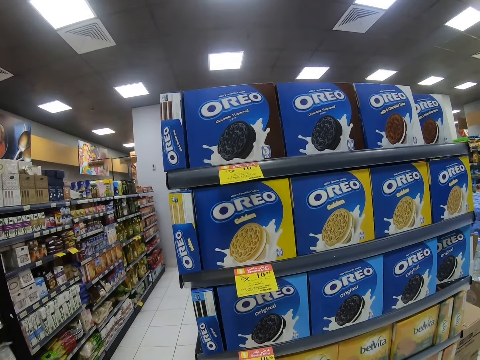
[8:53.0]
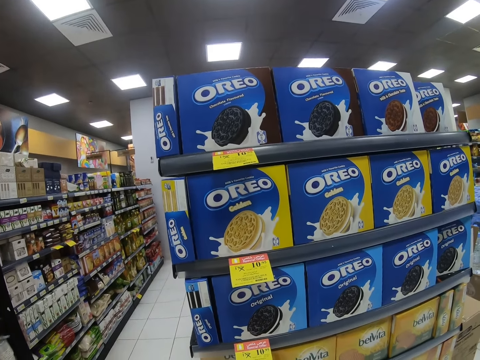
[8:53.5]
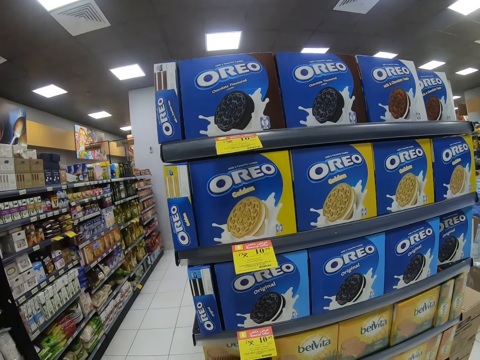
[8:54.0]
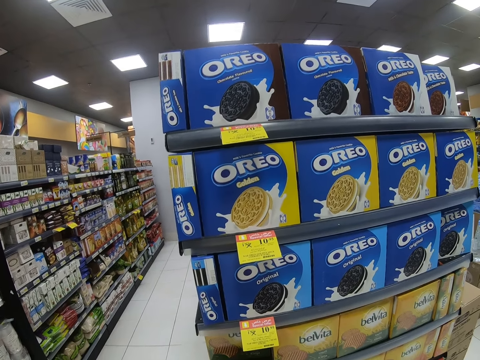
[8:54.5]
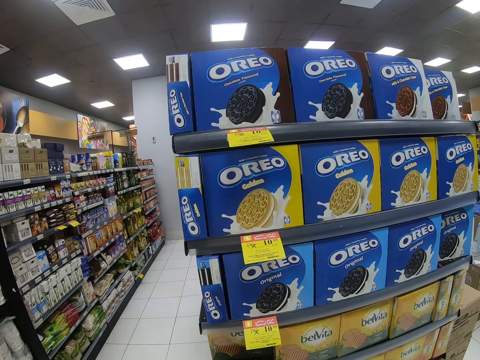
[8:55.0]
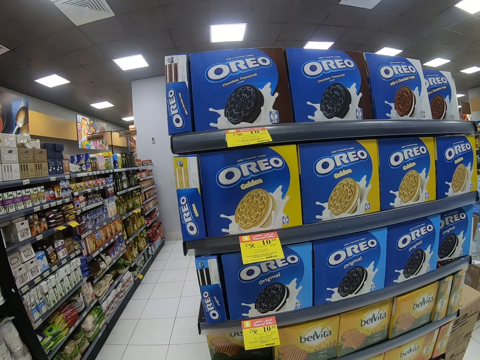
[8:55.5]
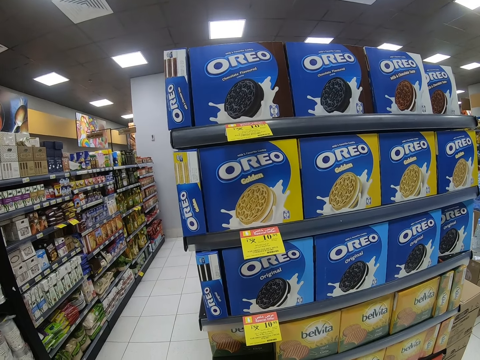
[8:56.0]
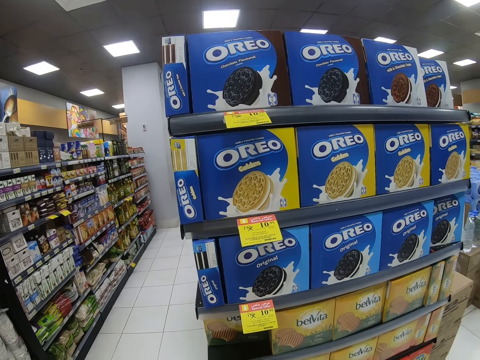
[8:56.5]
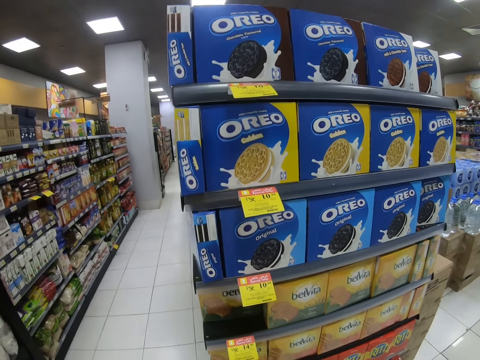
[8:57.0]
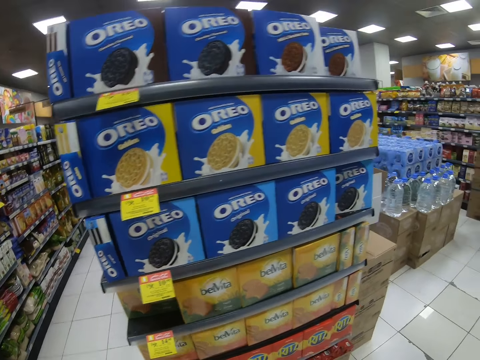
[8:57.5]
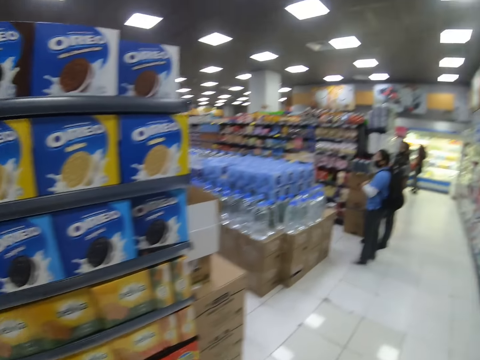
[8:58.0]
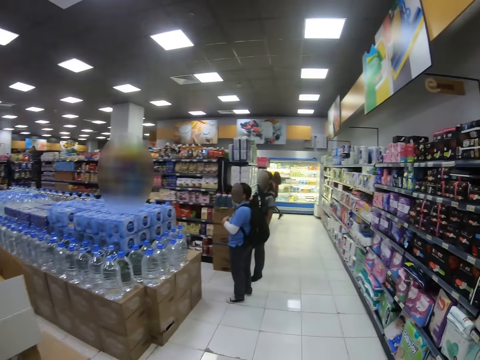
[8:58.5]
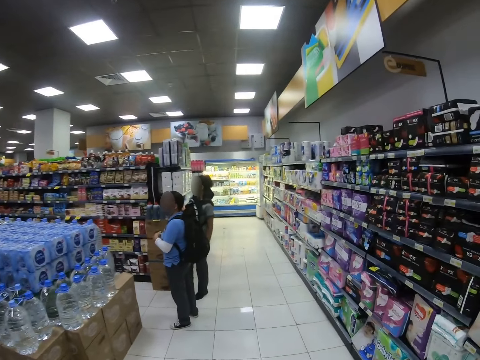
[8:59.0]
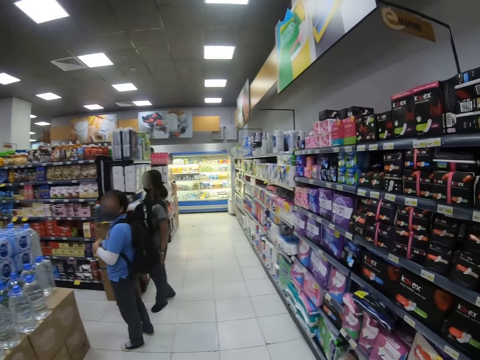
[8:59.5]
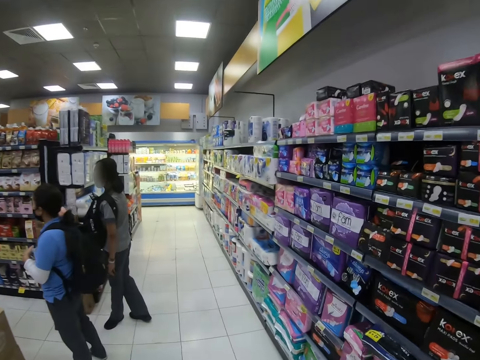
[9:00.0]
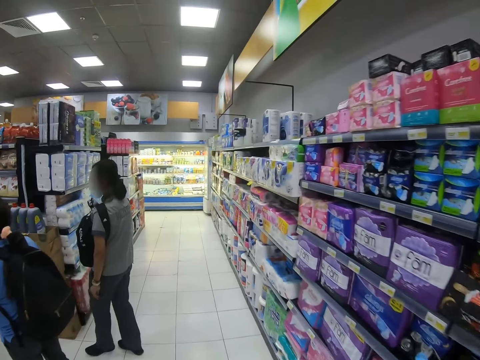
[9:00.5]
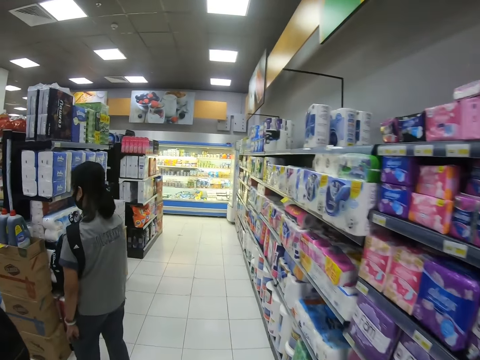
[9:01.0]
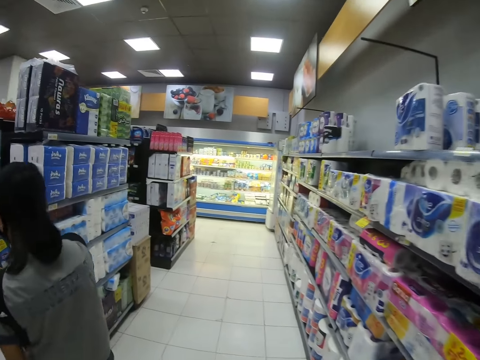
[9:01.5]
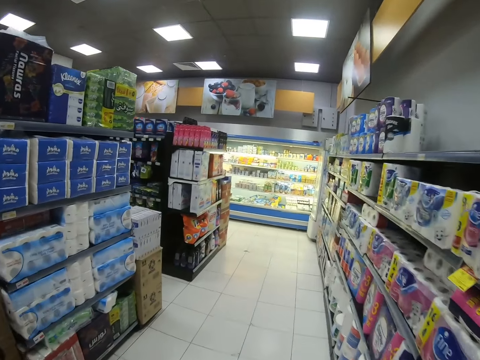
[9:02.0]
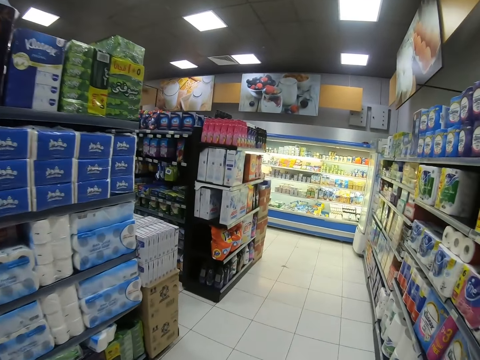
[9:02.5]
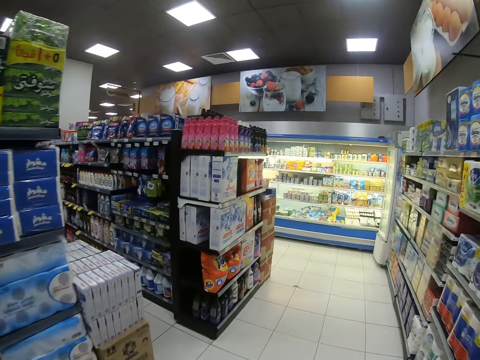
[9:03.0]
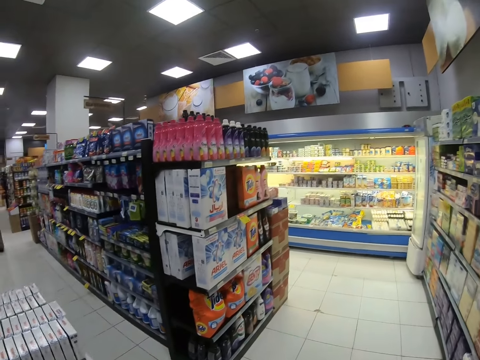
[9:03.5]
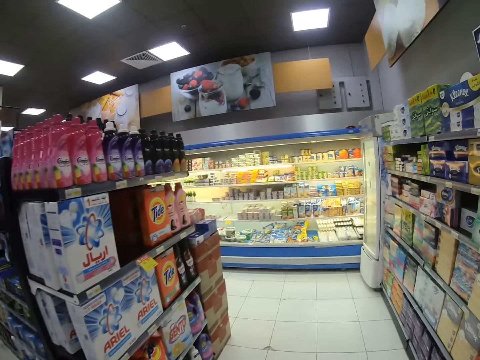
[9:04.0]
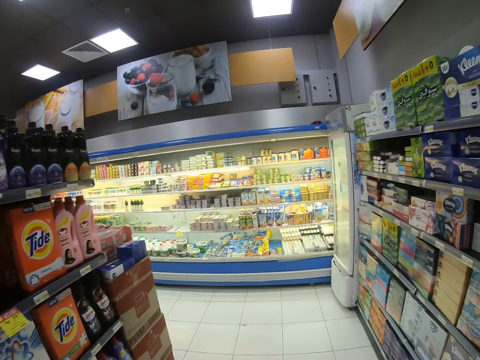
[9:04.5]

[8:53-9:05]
The camera wearer stops to look at biscuit box prices. They walk towards the fridge. A person takes a step backwards.

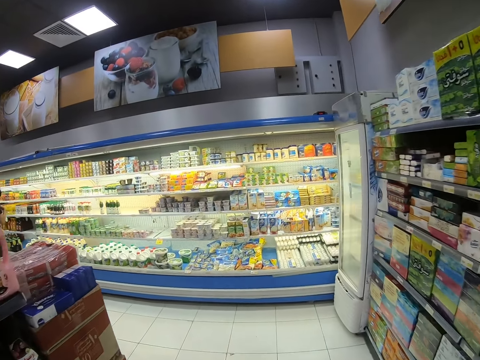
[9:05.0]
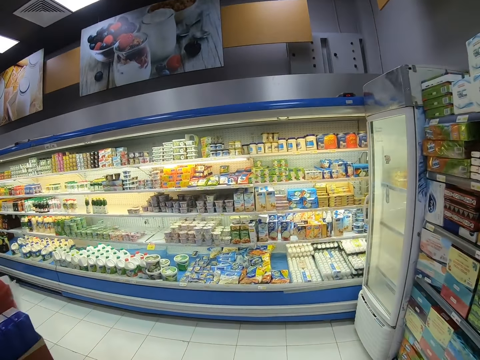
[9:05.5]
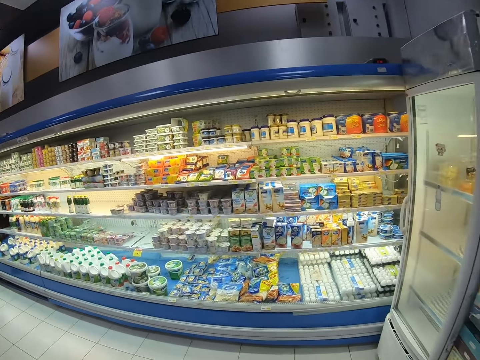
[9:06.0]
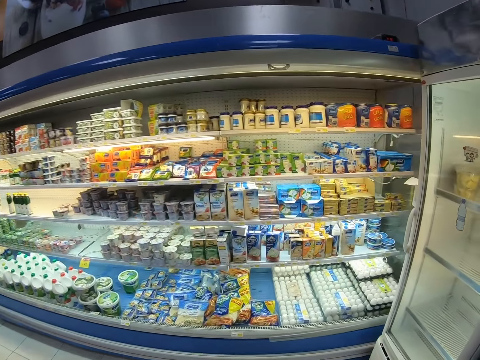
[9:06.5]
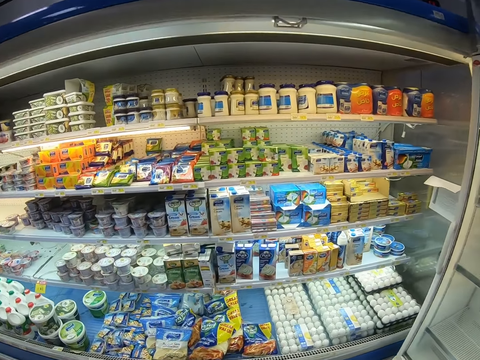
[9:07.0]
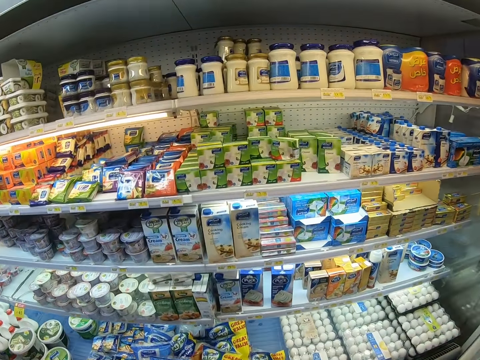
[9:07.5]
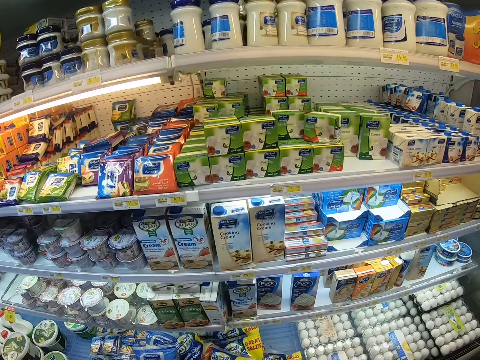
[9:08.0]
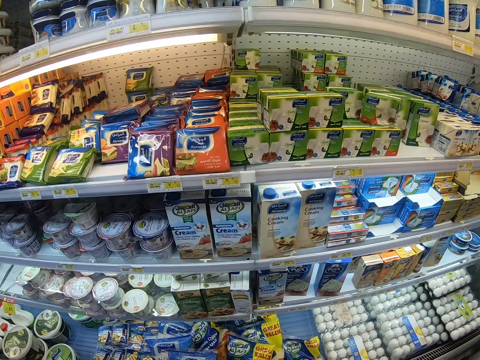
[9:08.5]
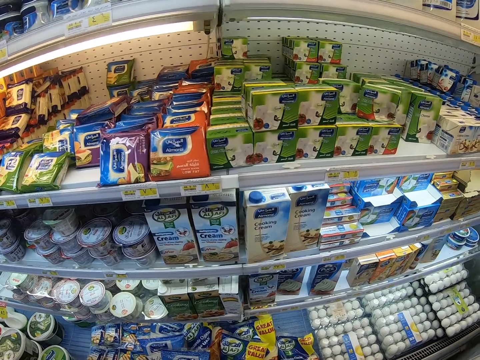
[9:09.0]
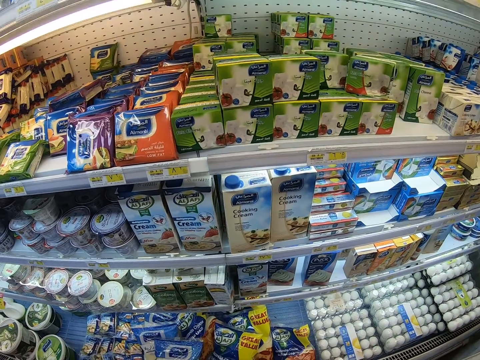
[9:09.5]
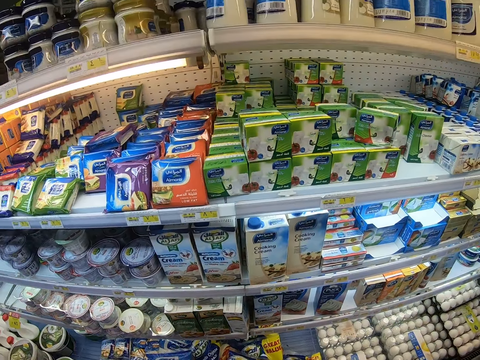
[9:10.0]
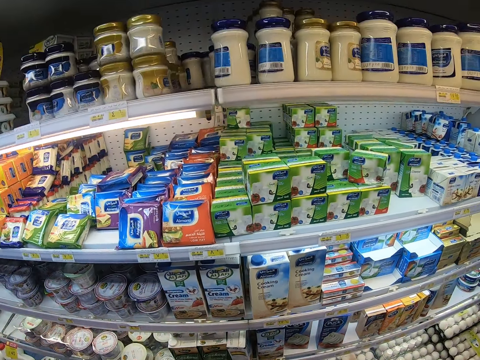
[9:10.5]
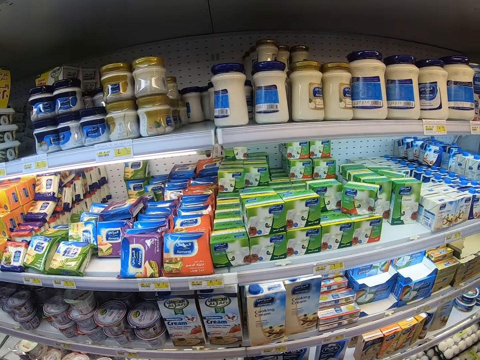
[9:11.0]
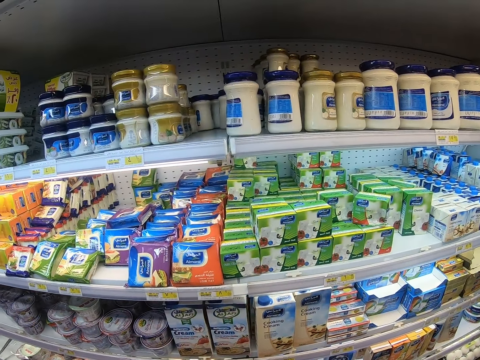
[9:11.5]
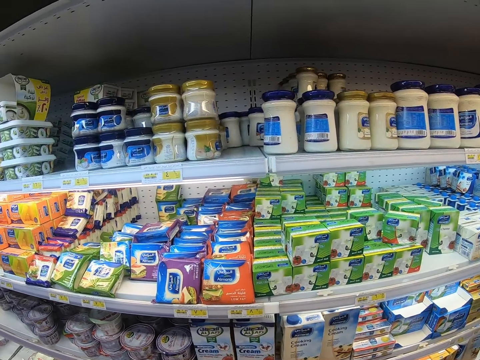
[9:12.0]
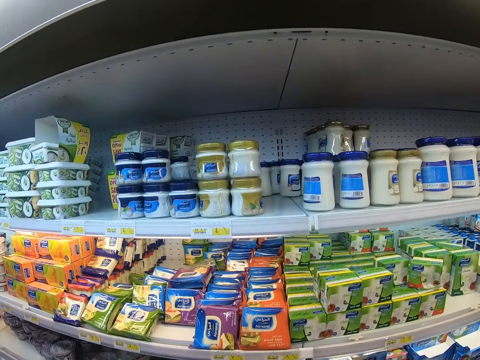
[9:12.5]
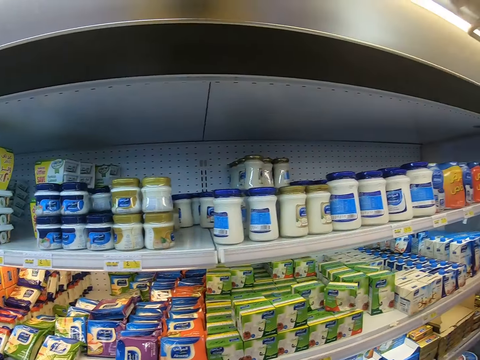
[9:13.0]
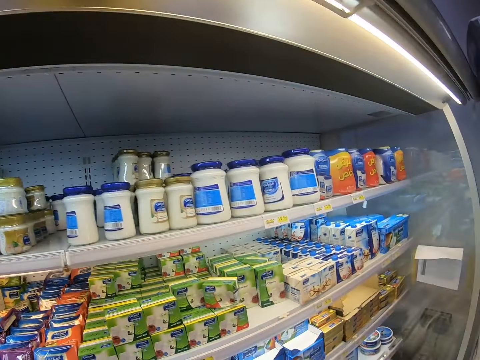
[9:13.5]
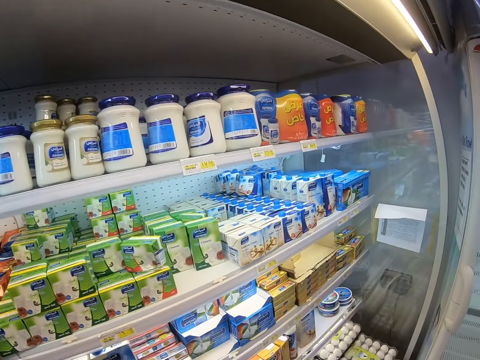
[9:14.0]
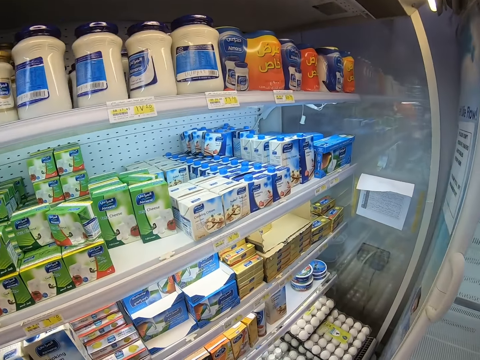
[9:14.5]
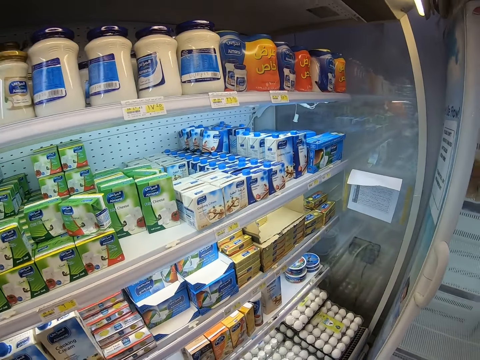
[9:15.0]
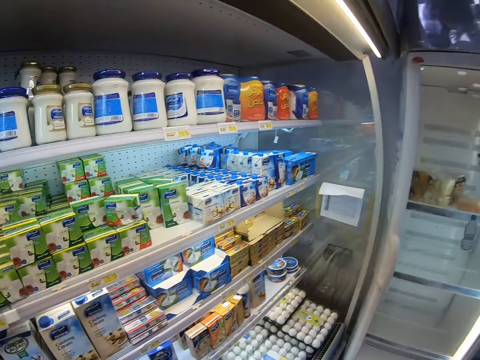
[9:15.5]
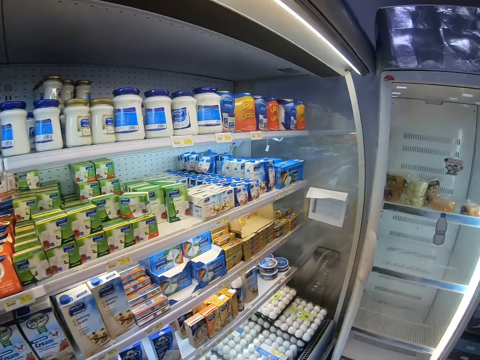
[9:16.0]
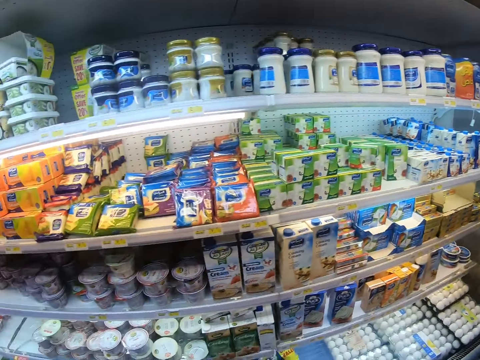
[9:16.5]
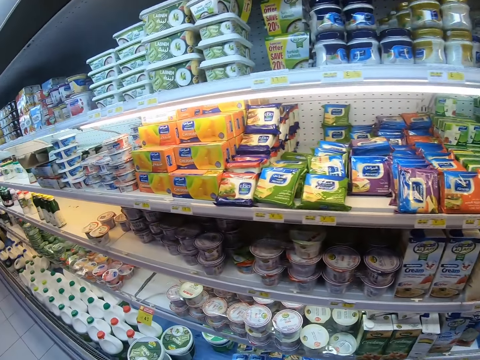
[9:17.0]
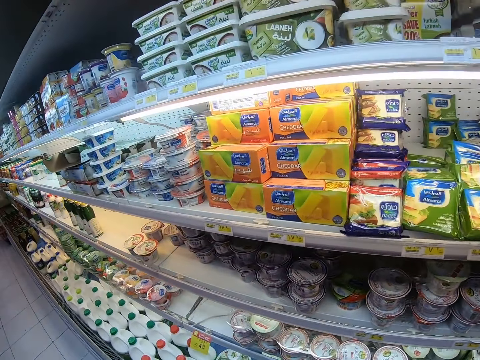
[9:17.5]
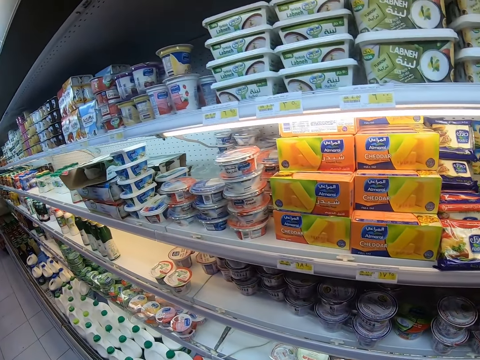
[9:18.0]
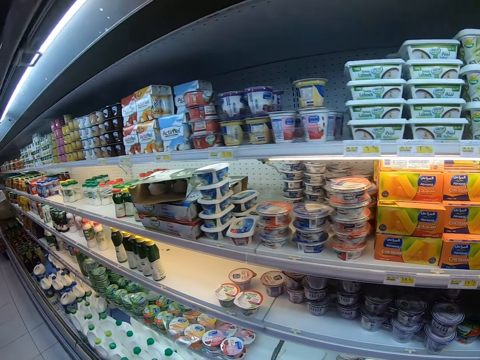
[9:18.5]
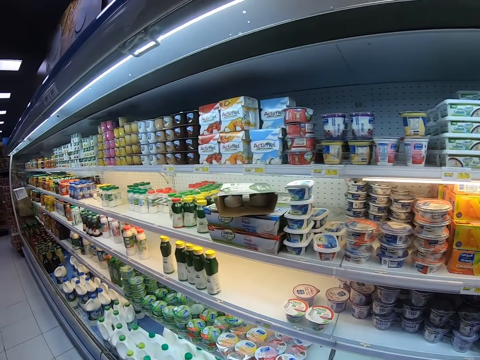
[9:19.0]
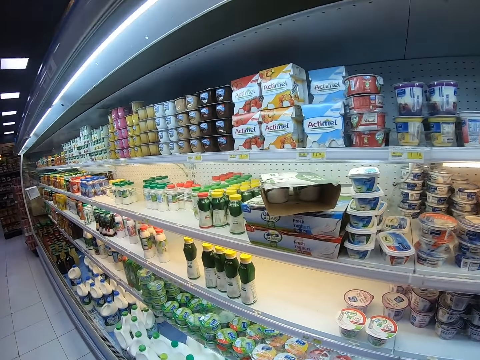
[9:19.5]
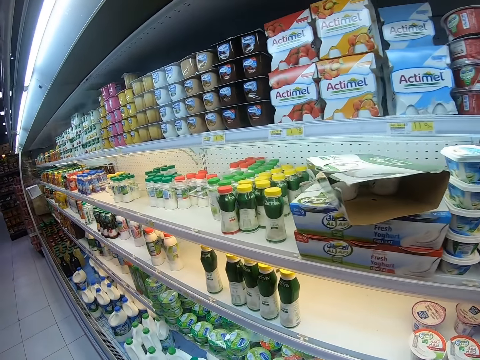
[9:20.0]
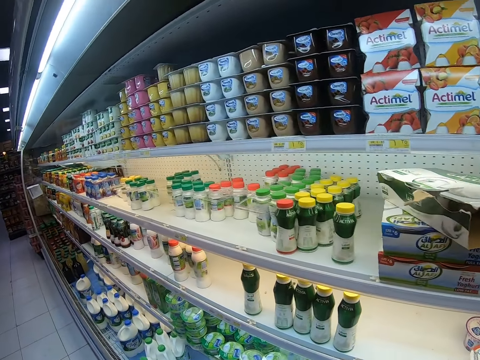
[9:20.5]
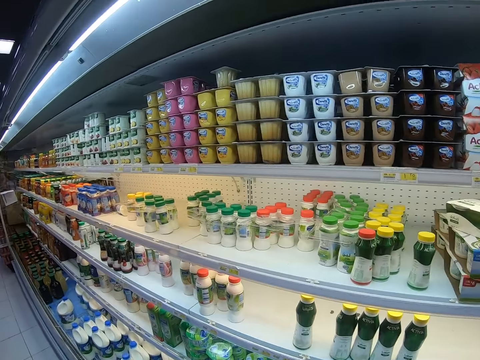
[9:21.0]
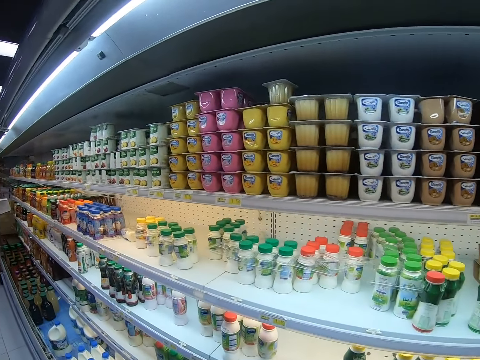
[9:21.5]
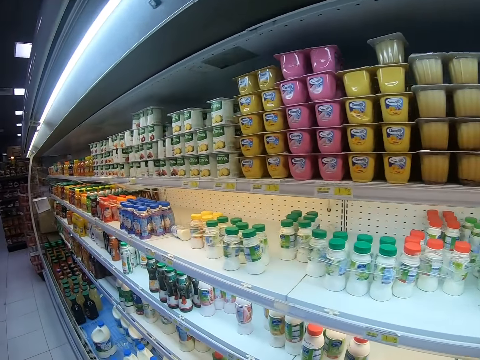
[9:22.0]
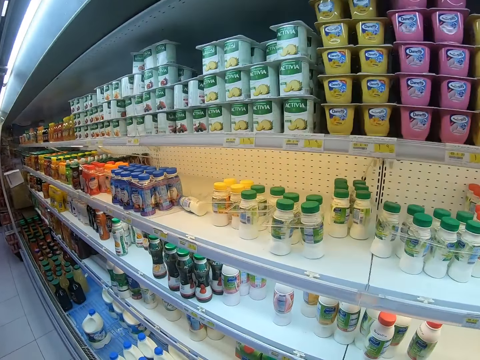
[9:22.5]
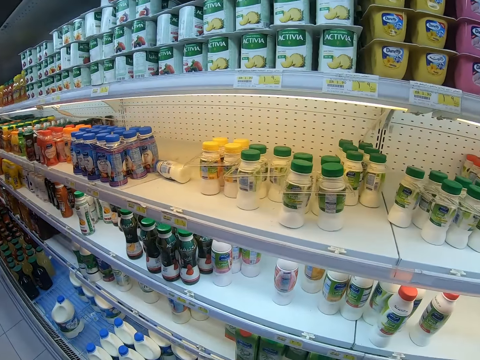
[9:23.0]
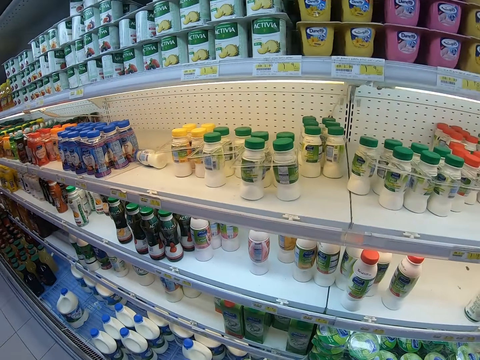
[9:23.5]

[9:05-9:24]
The camera wearer inspects the dairy product in the fridge. They walk around the supermarket.
